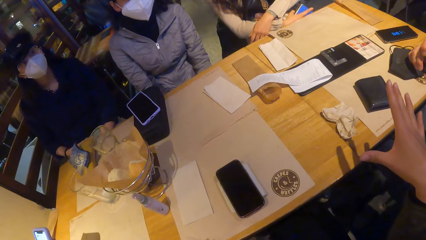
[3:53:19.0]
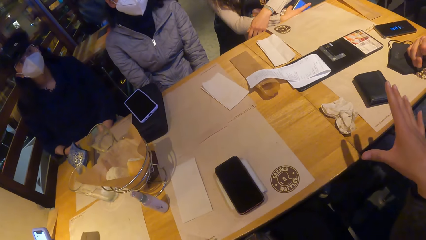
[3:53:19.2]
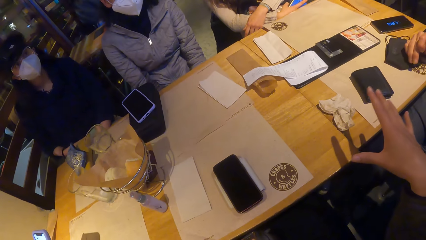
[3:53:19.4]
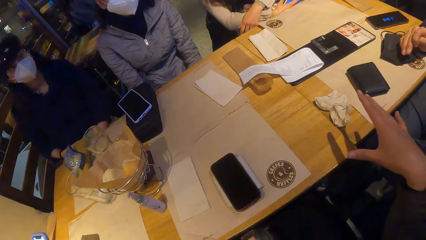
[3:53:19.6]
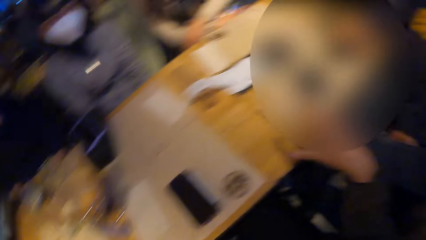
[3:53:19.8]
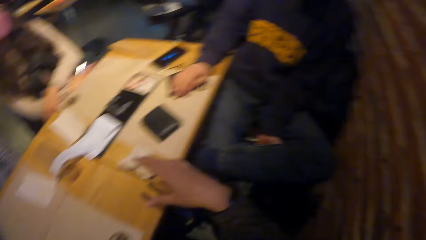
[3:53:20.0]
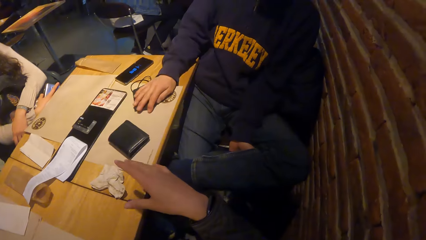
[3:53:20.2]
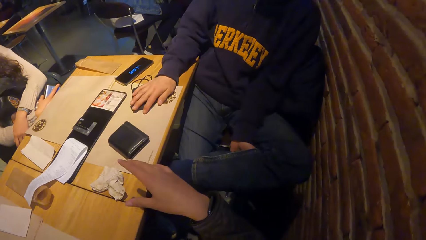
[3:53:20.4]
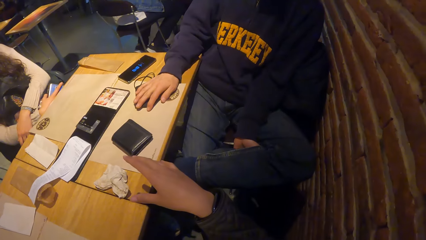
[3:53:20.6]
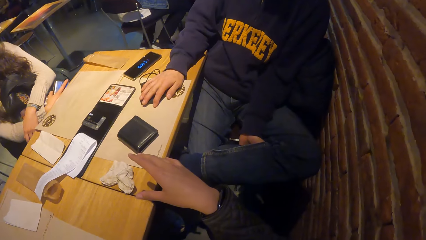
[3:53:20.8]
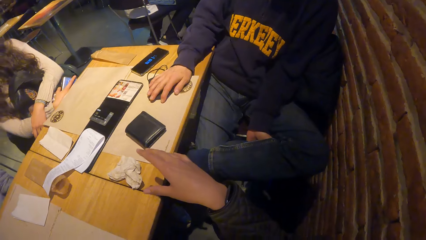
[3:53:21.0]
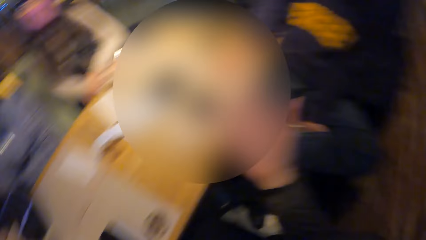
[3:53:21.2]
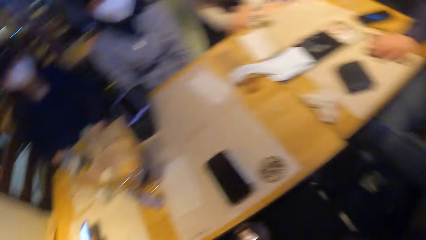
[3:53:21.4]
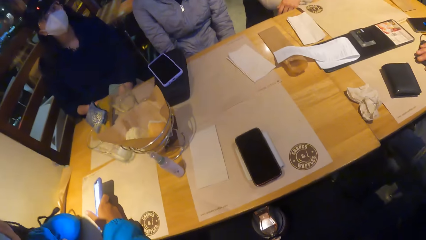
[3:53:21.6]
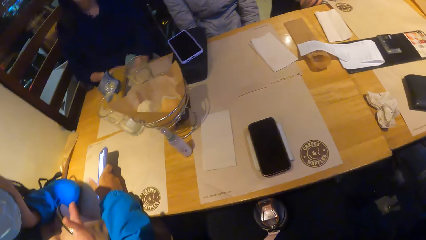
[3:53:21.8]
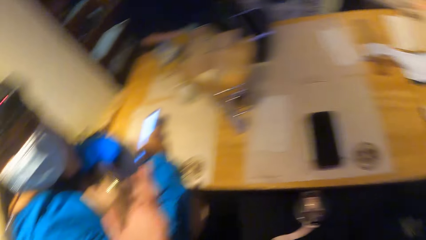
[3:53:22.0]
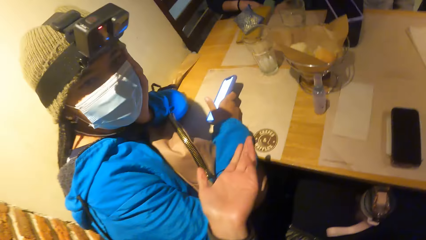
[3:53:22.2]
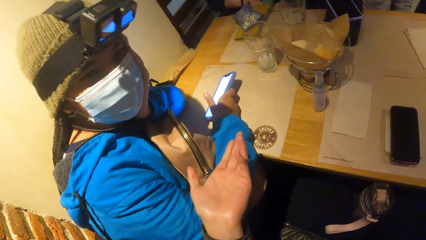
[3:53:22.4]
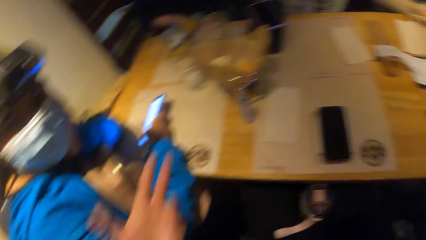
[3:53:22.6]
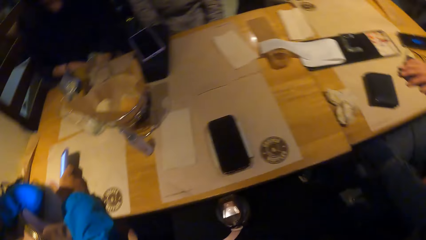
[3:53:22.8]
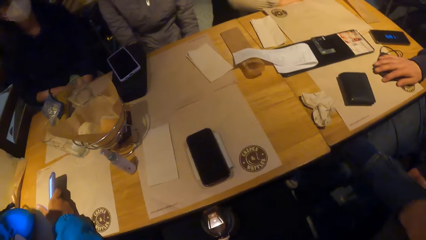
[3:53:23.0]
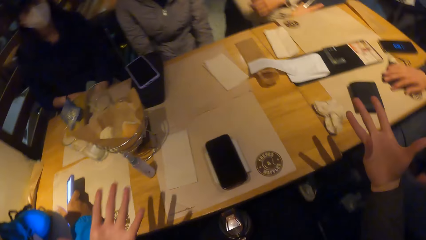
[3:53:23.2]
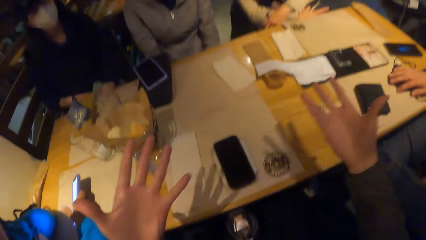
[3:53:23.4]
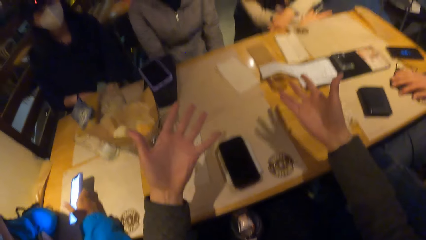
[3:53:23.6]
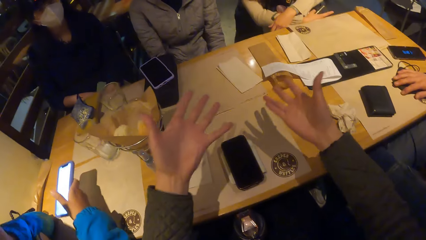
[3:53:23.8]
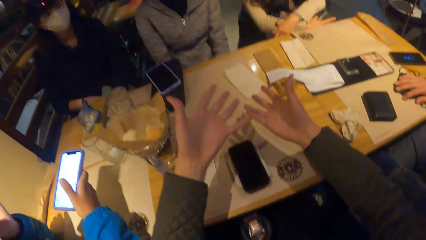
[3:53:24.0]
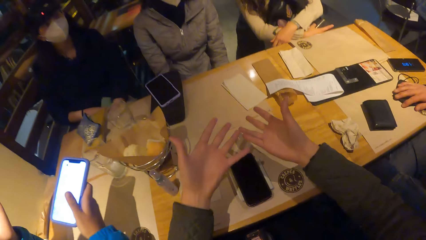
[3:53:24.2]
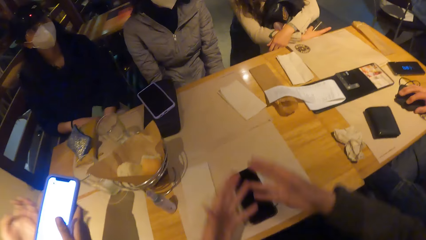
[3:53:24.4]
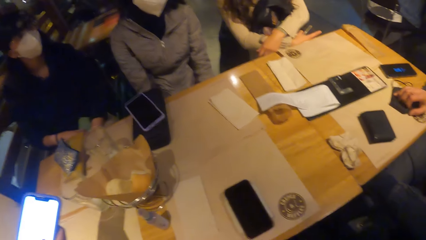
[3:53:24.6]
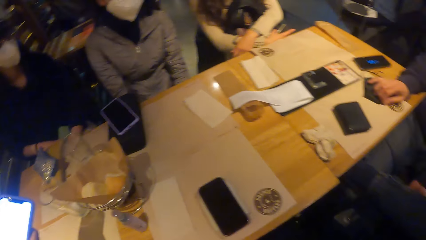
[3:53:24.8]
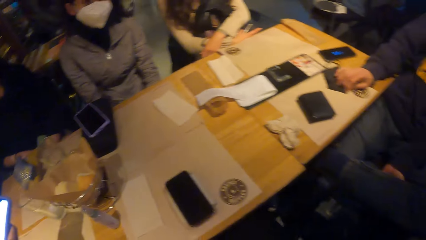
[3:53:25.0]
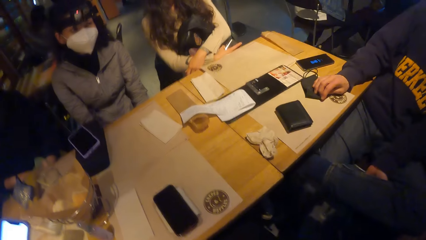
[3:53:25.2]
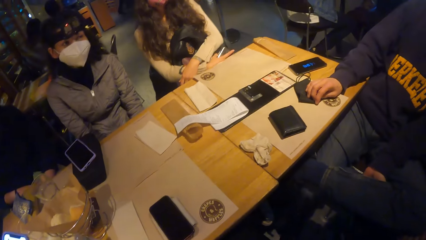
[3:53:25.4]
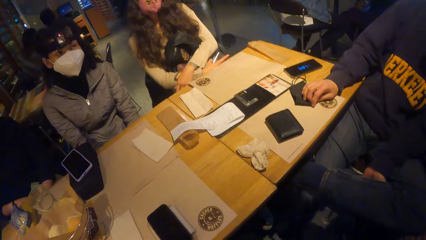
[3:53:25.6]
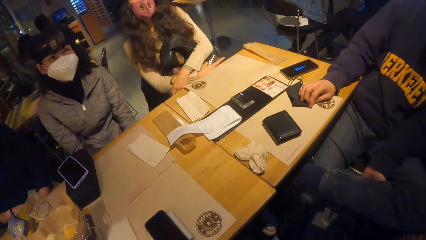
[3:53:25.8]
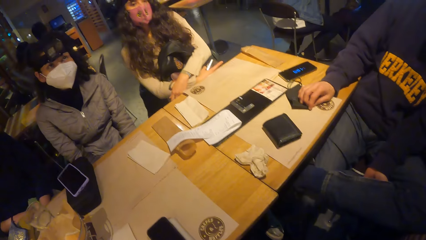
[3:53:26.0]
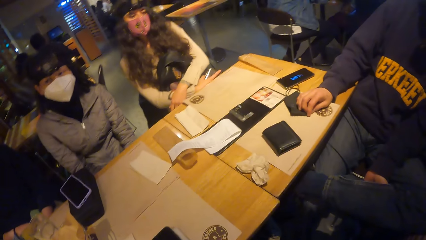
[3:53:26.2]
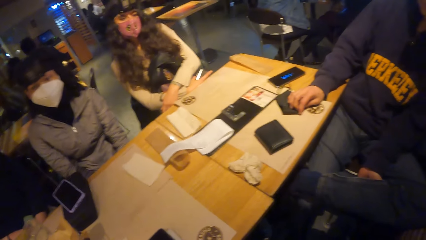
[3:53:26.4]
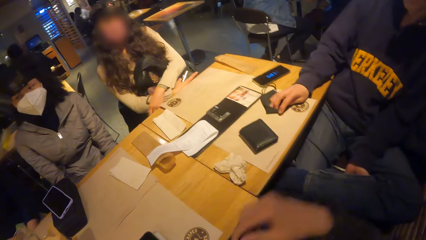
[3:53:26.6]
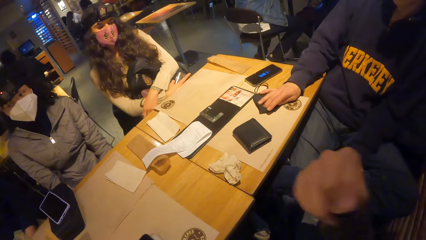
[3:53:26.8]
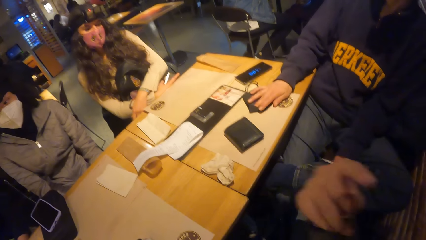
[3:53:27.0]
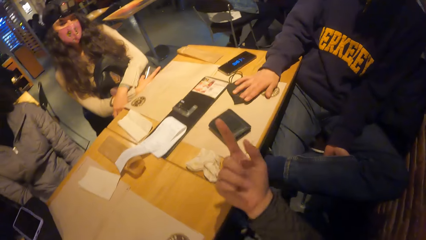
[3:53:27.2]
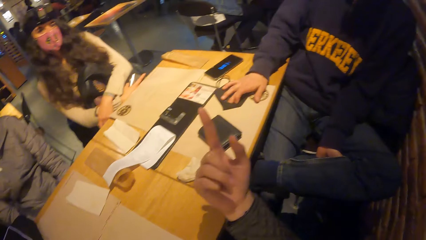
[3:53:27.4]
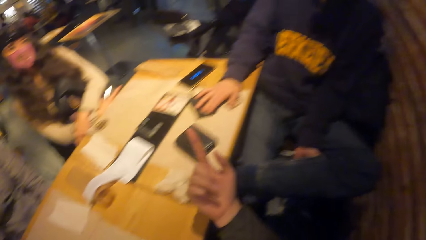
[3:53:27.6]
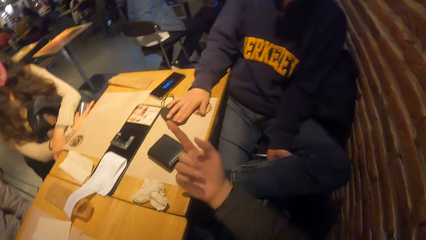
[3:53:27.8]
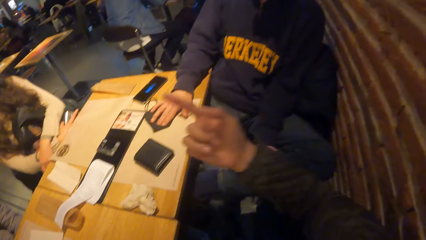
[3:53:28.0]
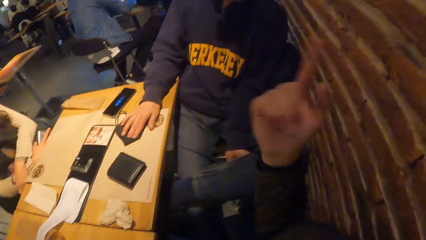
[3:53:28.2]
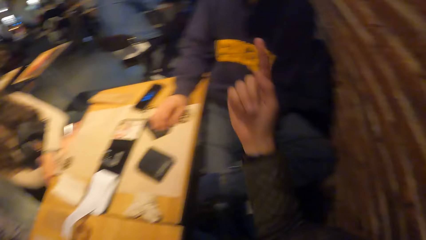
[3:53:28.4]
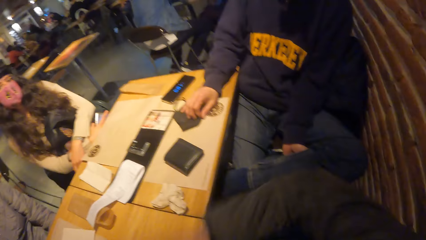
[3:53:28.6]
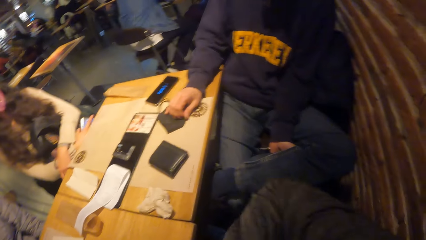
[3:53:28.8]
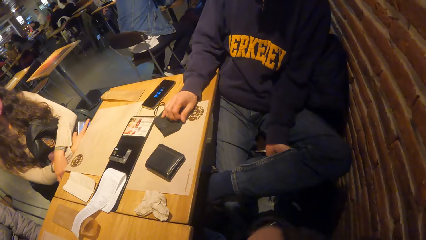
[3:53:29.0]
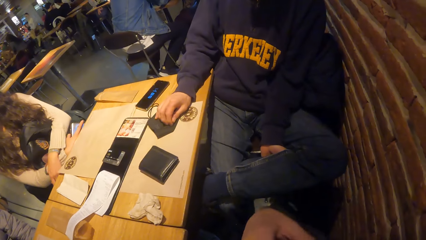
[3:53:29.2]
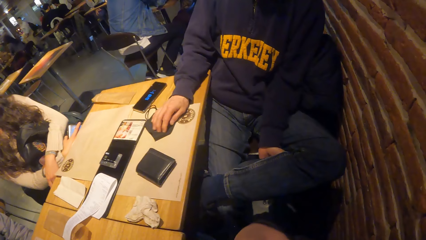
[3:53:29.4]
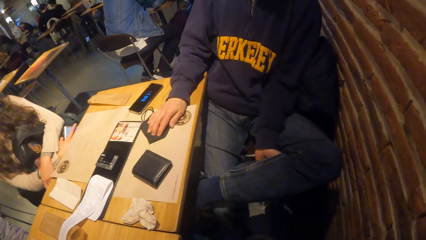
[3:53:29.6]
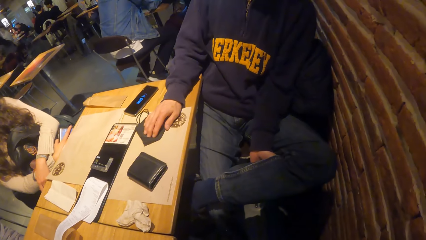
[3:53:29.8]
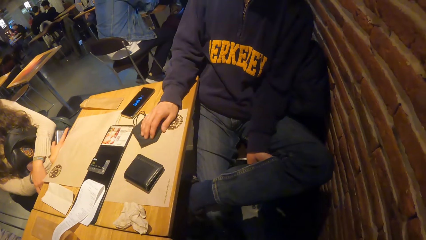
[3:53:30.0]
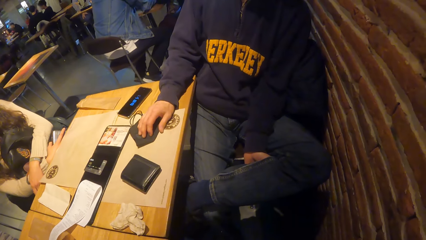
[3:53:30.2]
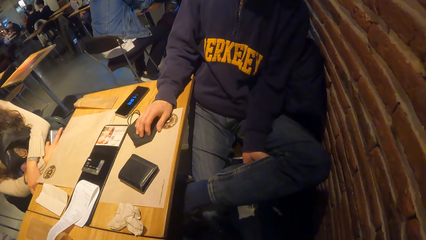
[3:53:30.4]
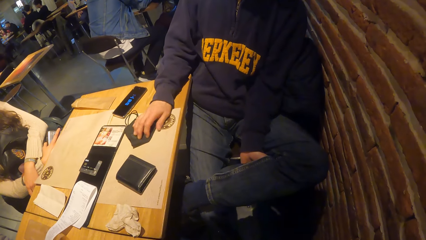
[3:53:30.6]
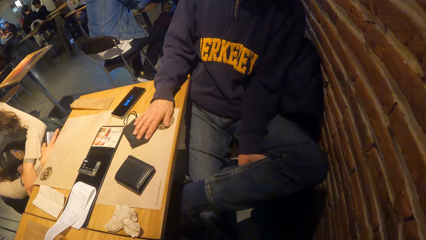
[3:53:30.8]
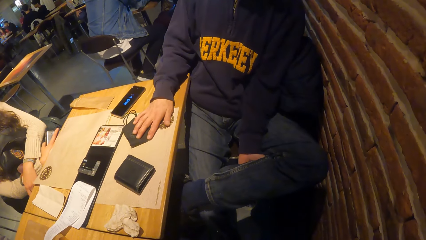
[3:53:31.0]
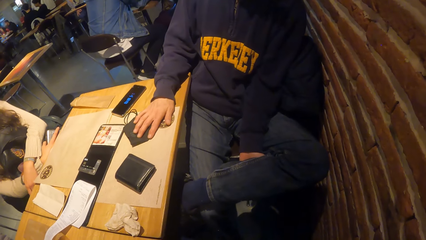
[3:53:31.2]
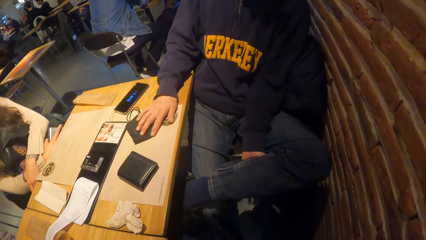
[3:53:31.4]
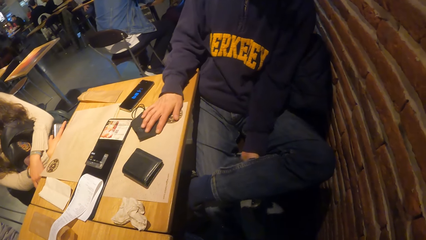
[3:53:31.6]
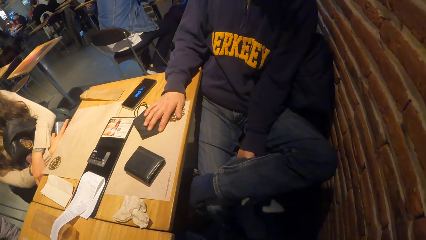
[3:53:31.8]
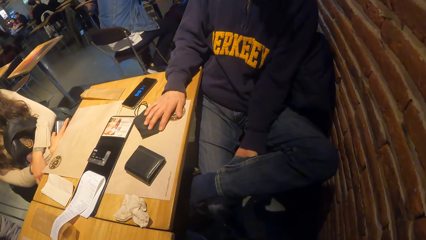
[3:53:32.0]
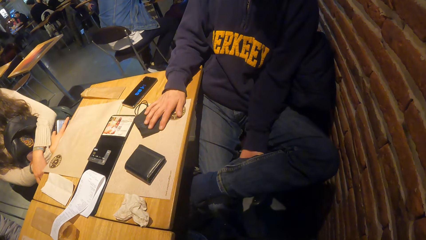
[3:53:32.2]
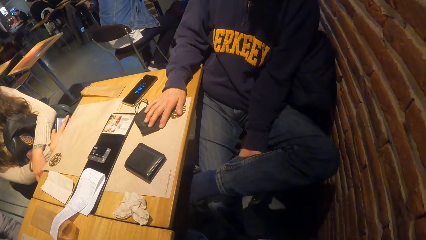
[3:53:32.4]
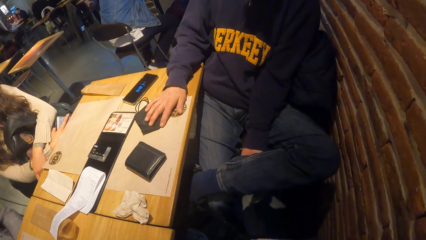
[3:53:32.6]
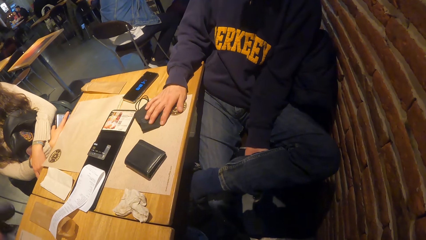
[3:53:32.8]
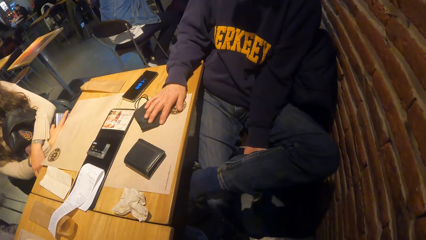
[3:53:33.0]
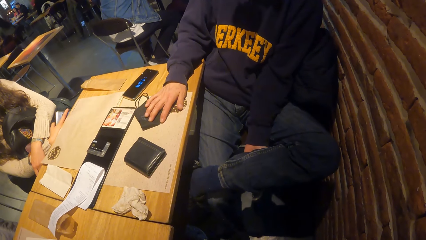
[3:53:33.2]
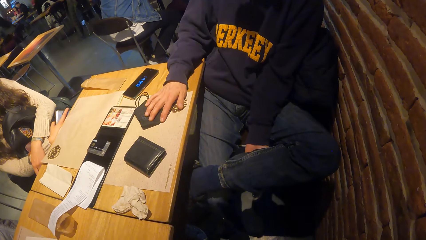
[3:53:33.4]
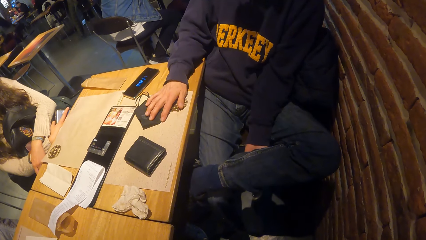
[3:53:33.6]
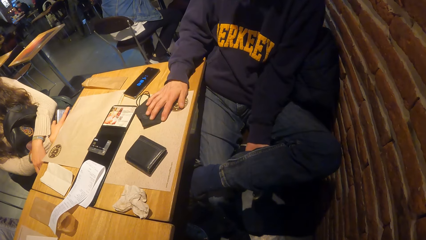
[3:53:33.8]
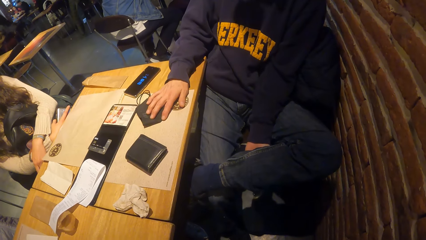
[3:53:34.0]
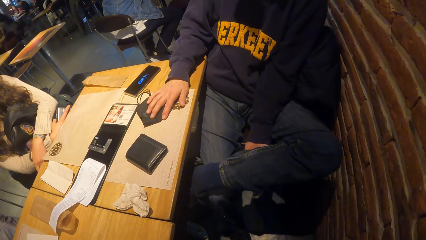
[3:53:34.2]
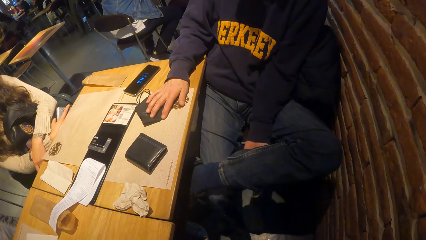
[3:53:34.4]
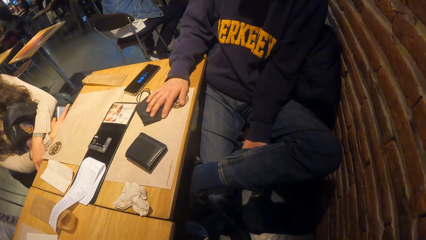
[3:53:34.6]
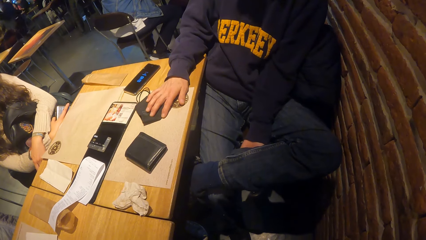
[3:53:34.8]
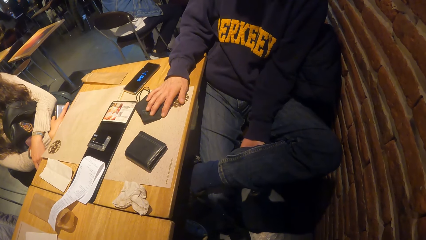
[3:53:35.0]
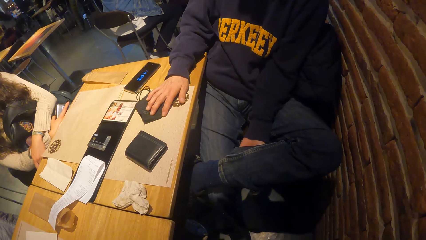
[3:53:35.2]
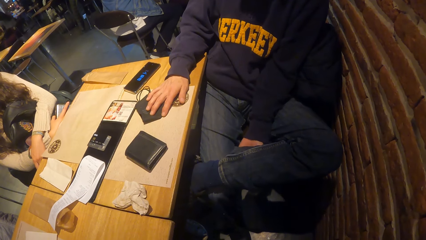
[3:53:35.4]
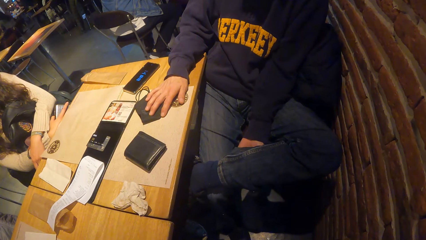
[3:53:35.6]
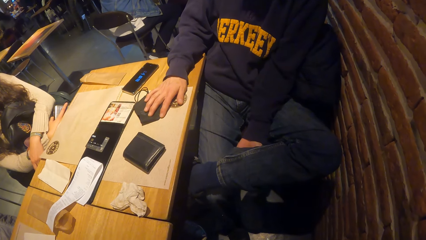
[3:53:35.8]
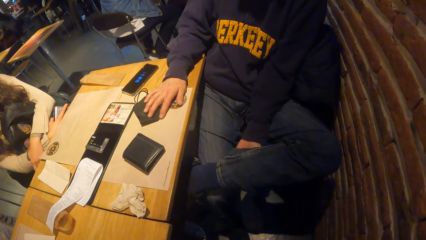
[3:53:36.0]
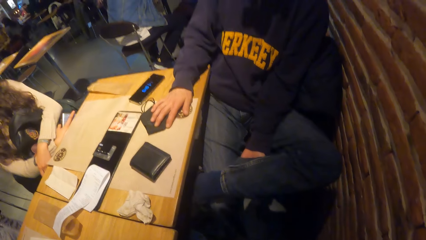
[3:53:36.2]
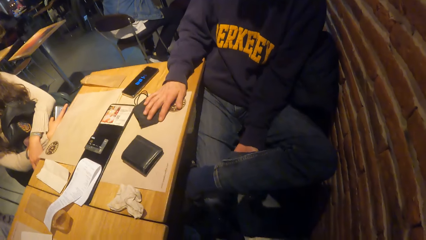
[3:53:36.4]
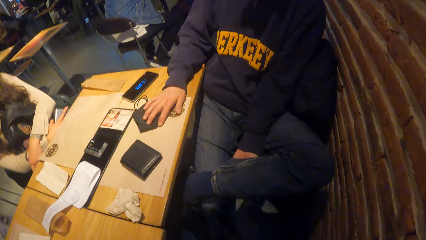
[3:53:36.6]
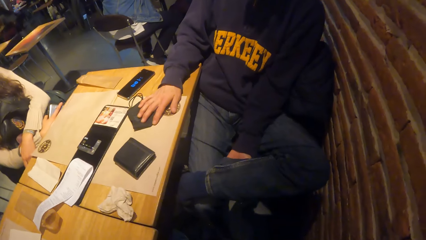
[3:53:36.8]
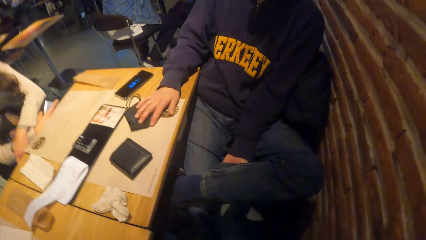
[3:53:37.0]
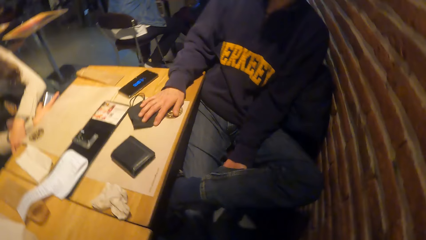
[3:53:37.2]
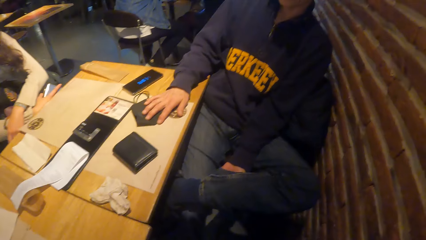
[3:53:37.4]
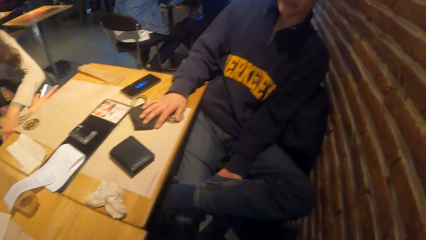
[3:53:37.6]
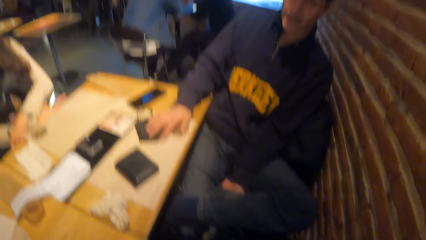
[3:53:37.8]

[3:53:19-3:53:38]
The woman holds the phone in her right hand. The camera wearer looks around. They make gestures with both hands. The man touches the mask on the table with his right hand. The camera wearer interacts with the group of people at the table.
